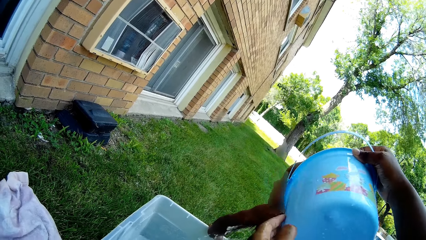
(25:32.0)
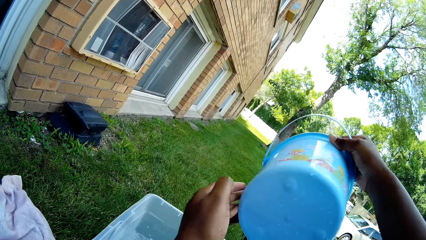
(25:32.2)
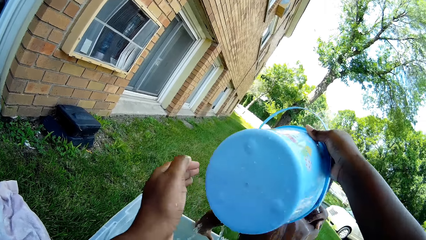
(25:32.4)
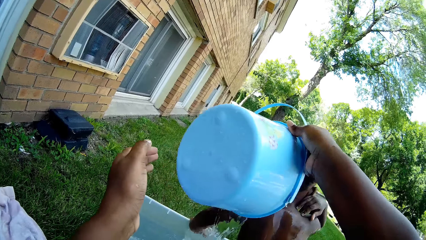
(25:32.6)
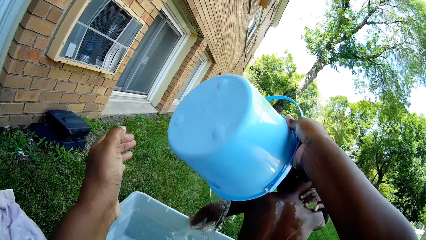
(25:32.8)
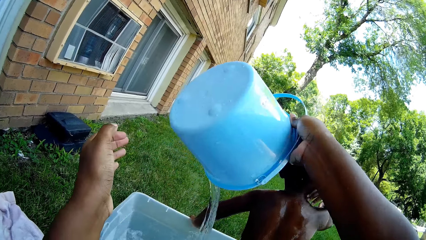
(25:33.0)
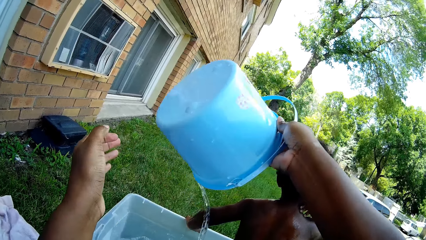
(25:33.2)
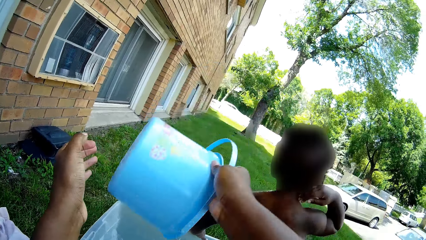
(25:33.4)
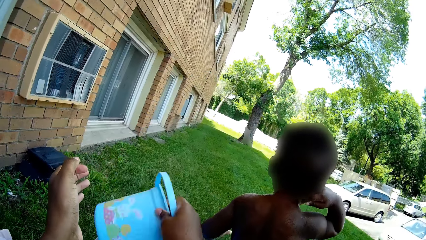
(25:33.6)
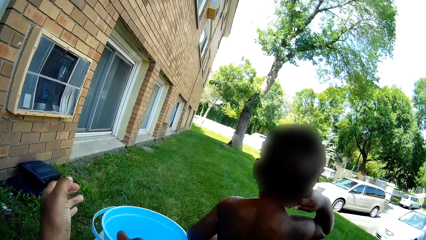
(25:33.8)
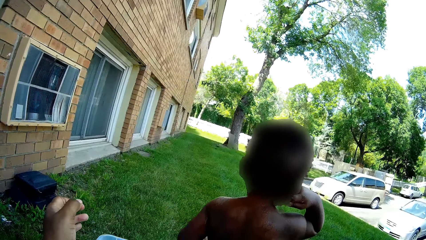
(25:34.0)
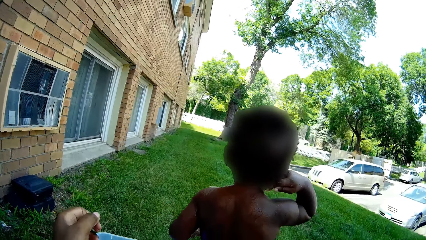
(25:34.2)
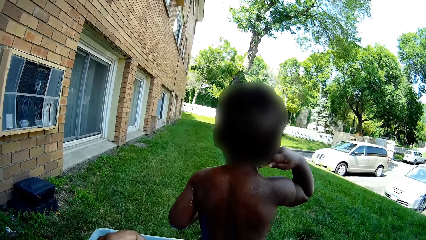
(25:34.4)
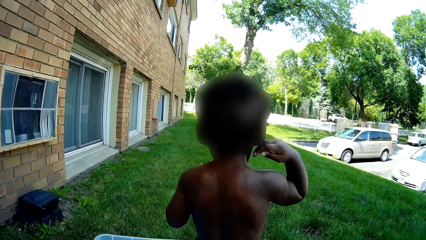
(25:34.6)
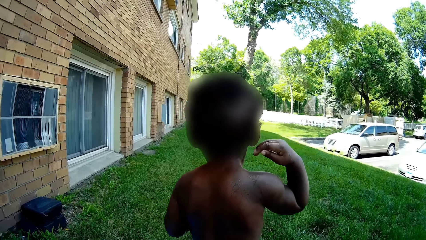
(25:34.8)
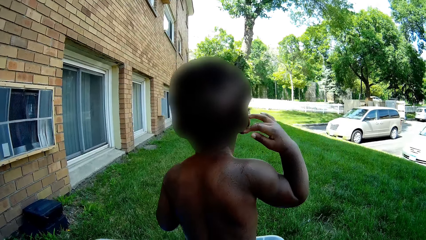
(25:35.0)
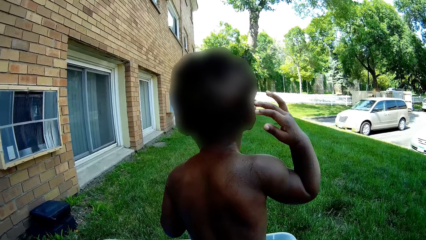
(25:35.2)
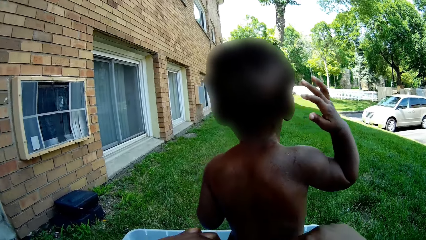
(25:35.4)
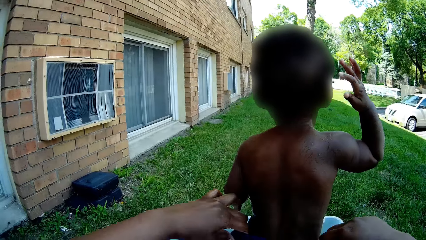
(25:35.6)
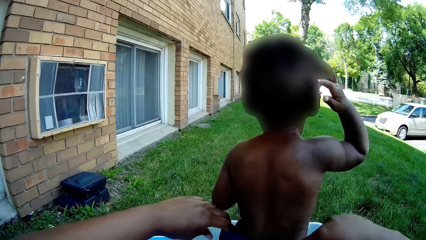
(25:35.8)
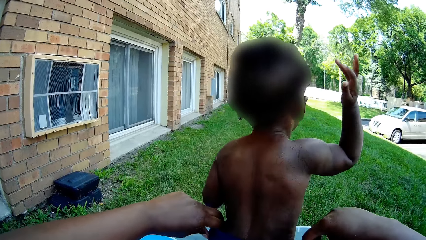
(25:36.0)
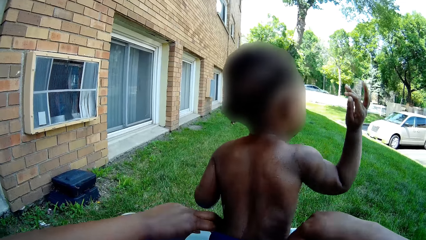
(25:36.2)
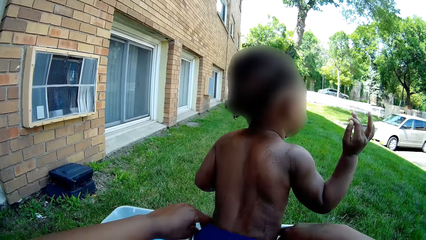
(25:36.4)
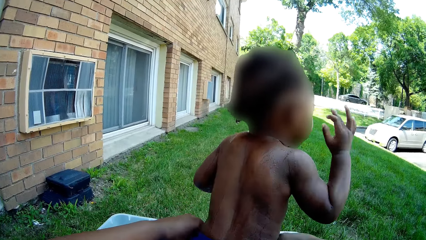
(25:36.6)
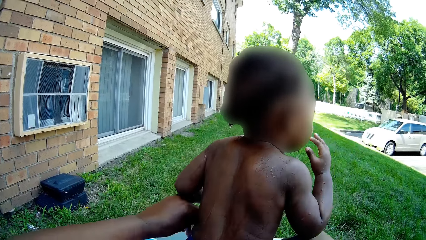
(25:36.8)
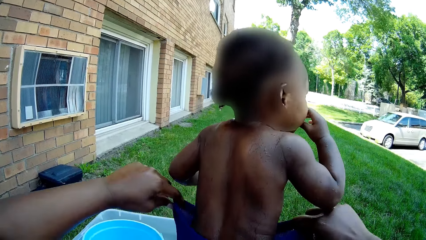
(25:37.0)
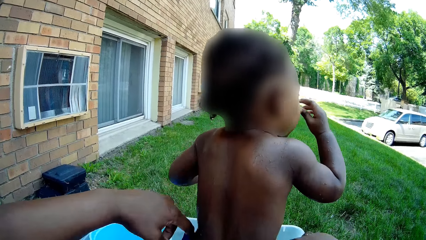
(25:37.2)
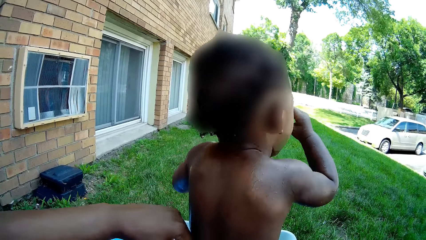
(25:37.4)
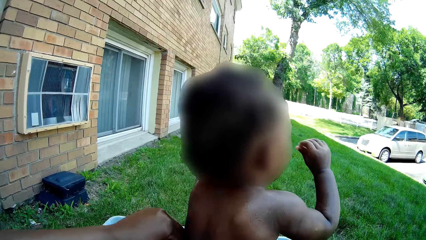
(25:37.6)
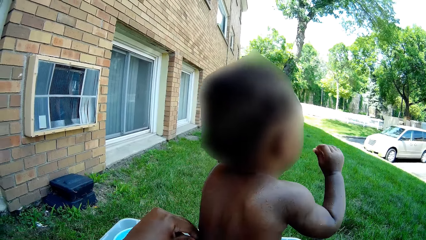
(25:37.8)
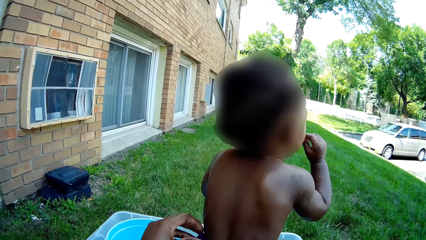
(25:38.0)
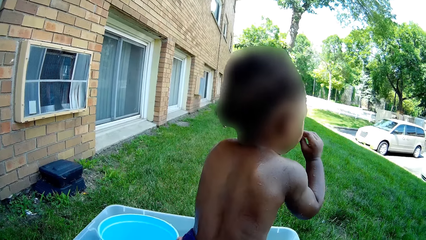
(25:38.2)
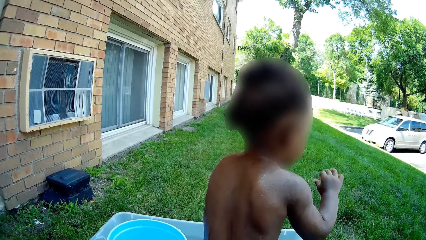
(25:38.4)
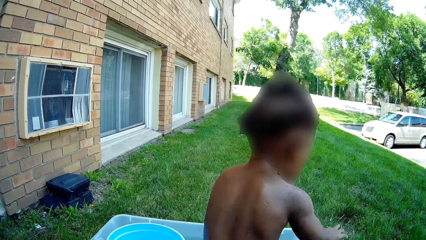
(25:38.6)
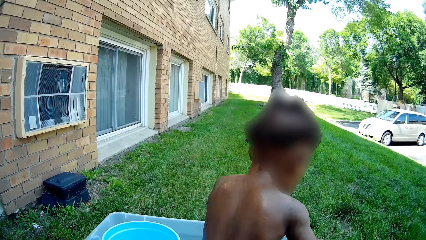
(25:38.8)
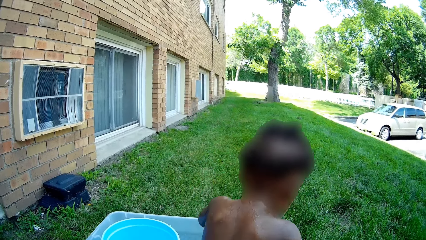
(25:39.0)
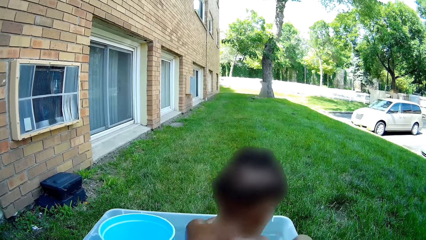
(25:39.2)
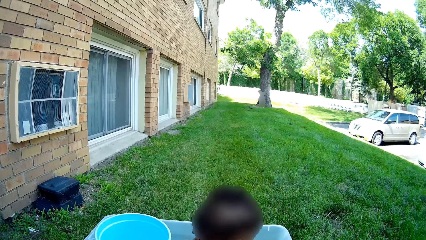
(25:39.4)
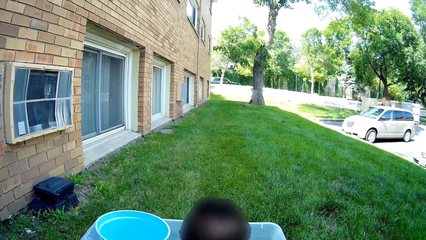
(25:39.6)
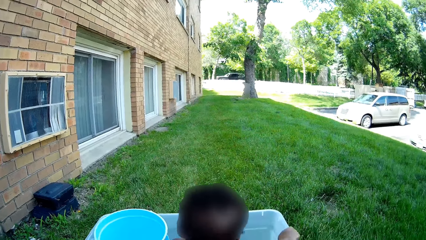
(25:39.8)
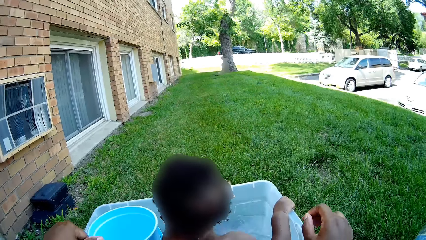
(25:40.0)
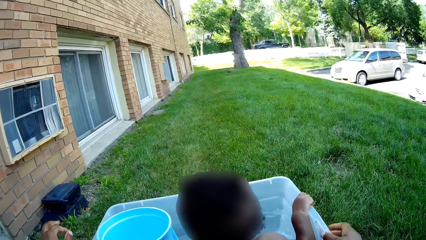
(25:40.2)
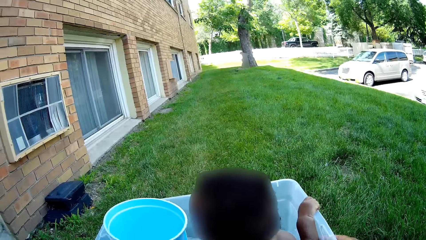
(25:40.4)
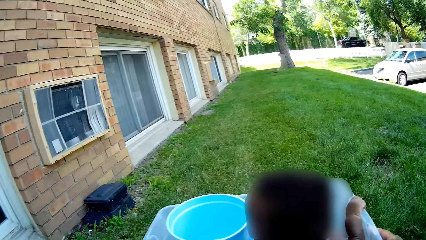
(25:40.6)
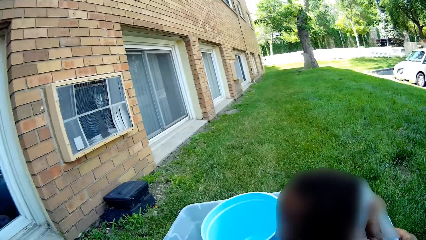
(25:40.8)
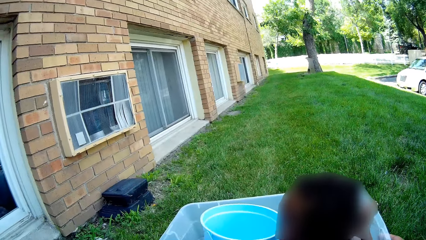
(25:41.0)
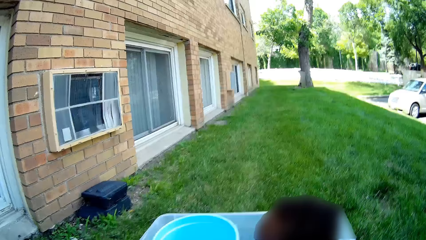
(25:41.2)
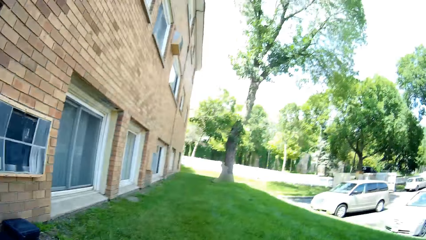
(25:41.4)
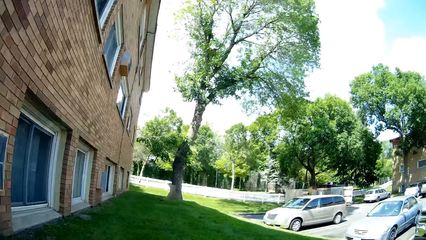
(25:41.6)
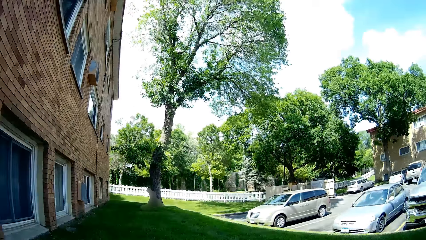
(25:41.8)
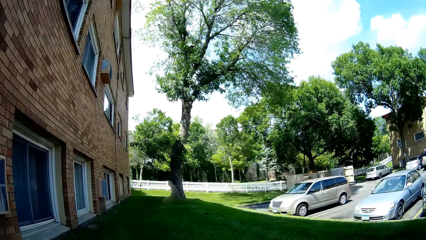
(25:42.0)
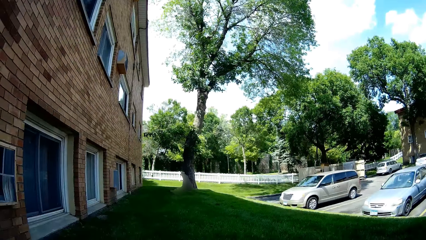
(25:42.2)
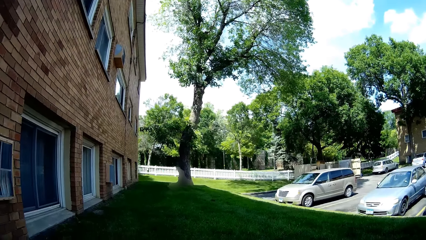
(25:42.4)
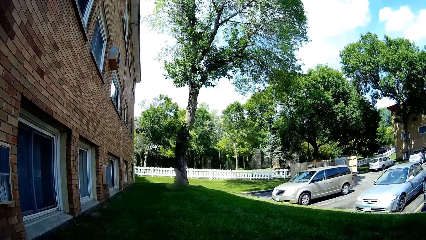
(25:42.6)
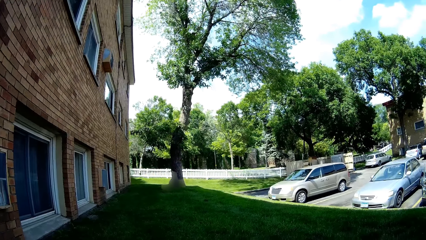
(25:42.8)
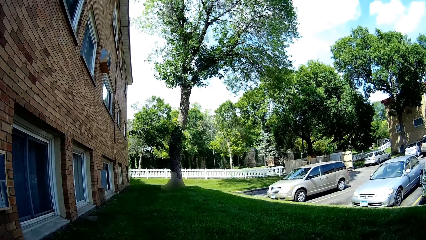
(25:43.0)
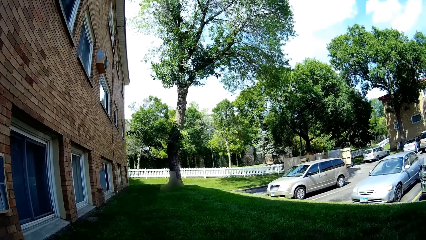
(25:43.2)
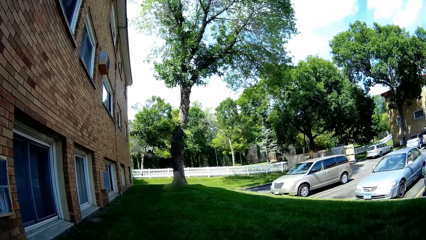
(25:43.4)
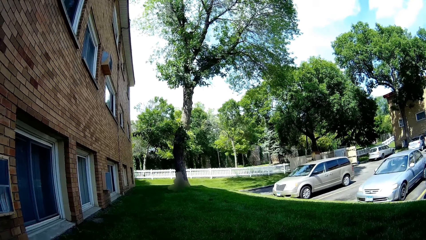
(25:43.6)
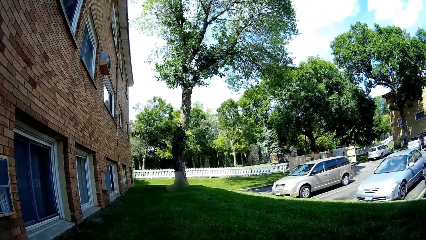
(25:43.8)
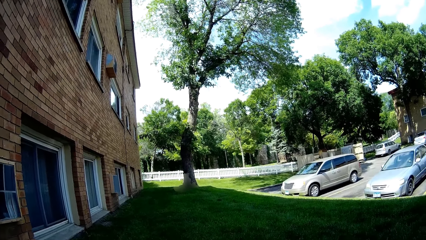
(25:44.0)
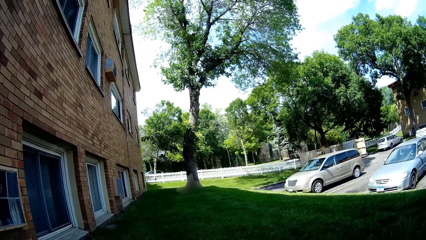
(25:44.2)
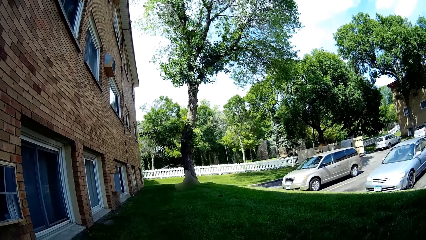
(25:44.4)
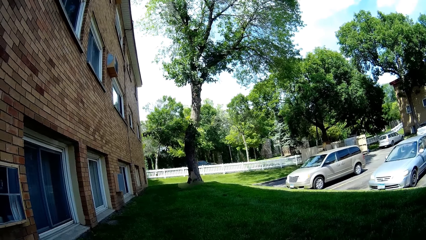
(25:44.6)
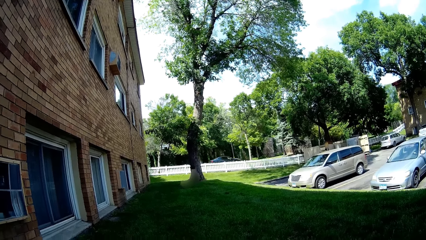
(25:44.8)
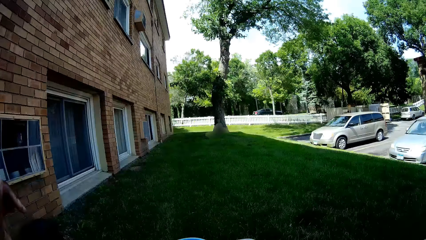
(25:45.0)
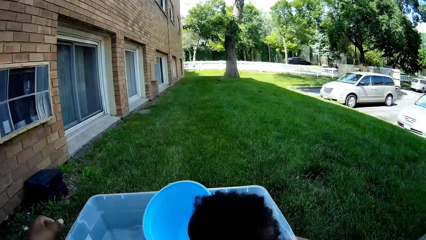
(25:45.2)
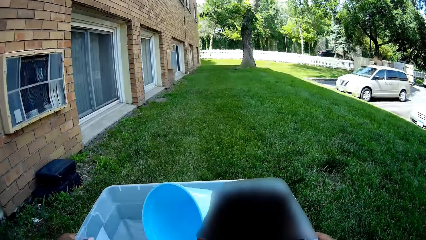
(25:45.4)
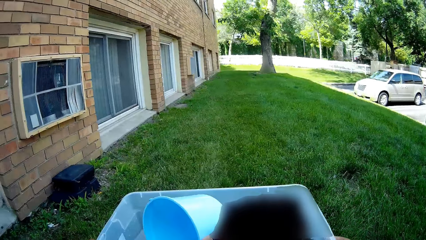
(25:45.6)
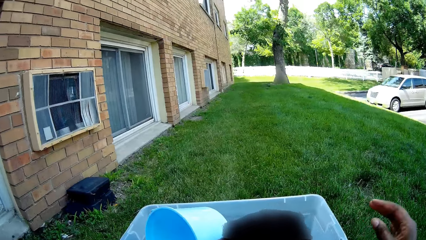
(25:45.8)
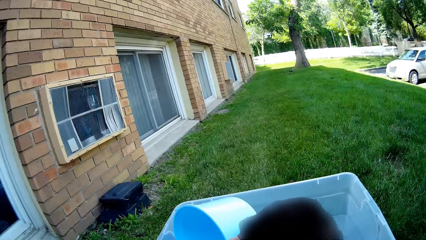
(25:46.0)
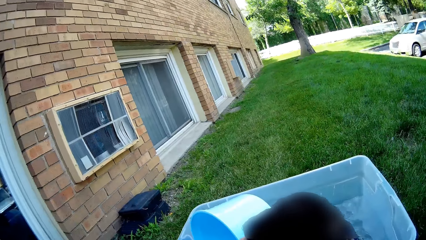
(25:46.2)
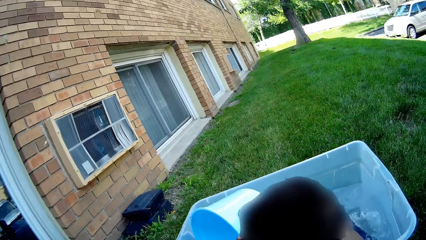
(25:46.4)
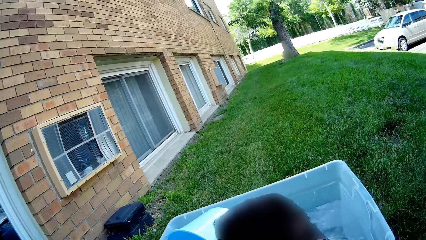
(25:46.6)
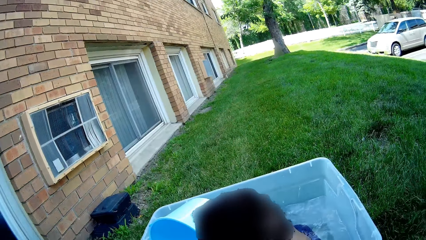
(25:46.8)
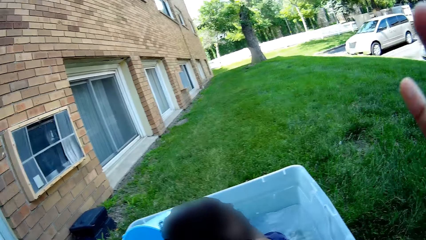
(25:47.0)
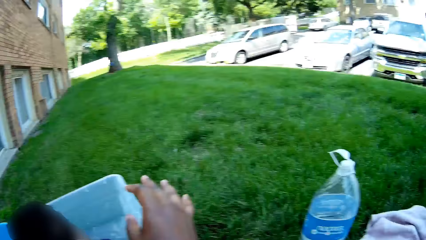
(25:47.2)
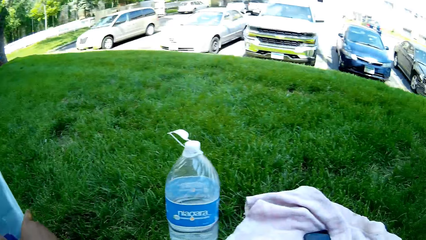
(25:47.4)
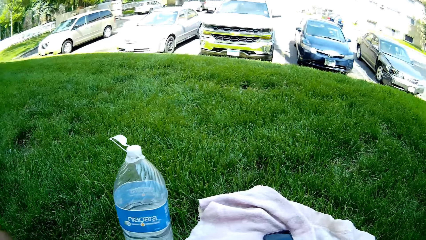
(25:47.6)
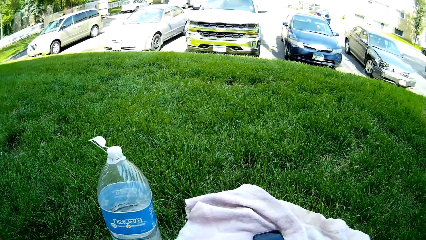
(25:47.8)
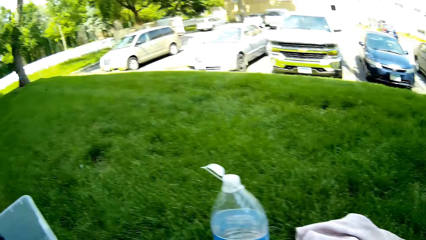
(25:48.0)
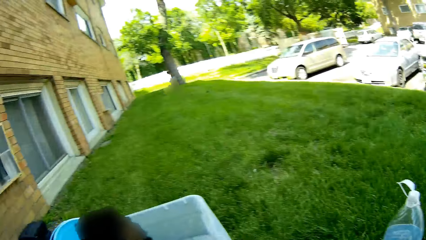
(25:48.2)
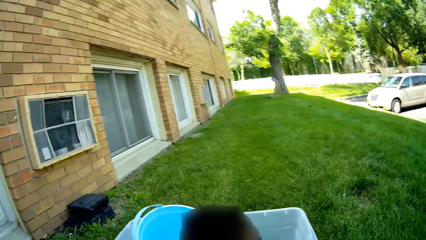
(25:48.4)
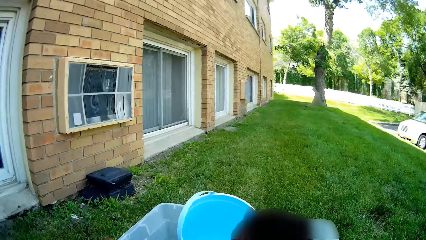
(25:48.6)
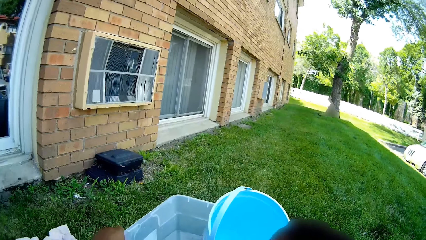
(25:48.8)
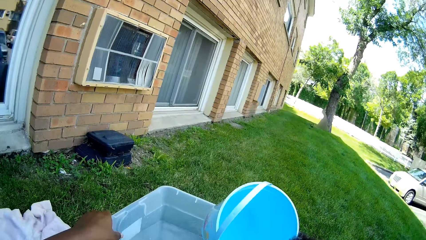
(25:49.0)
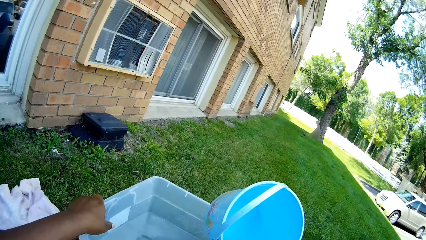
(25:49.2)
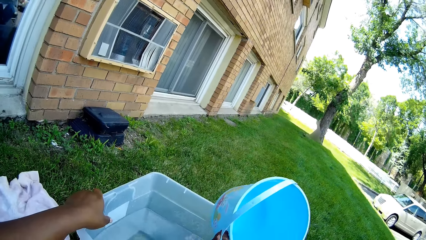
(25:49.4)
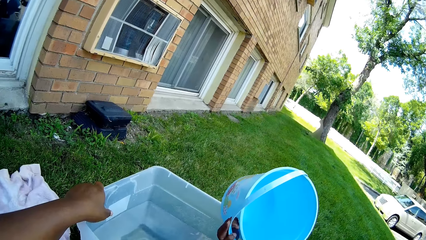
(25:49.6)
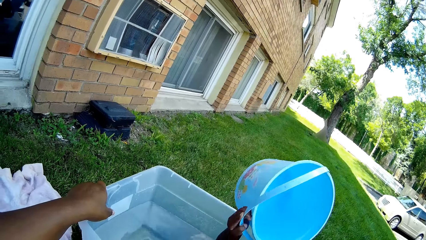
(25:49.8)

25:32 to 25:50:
The camera wearer adjusts the child's pants with both hands. The child holds a basin. The camera wearer turns around. The child plays with a bucket. The camera wearer turns around.
